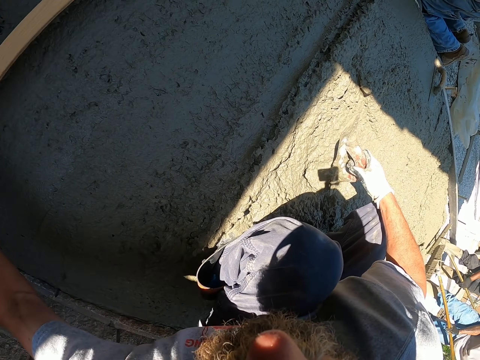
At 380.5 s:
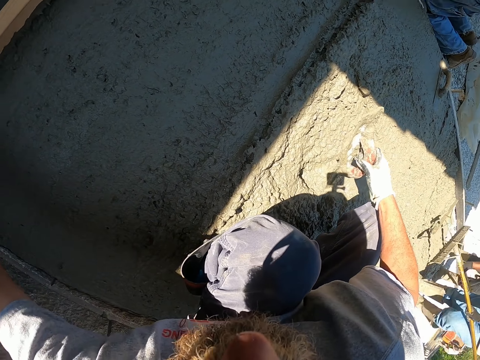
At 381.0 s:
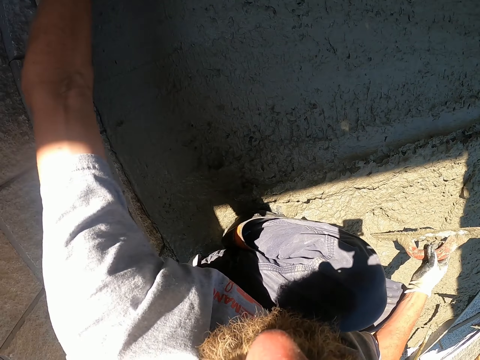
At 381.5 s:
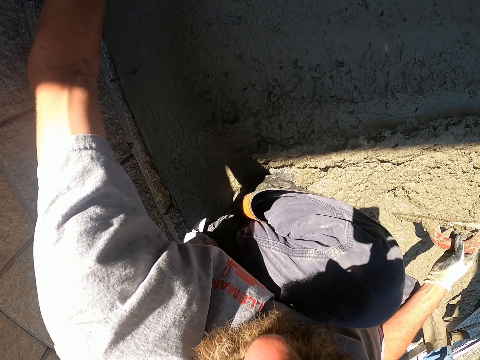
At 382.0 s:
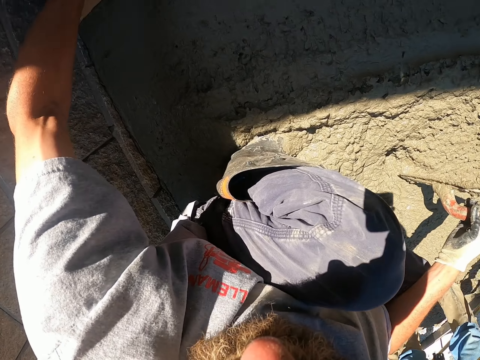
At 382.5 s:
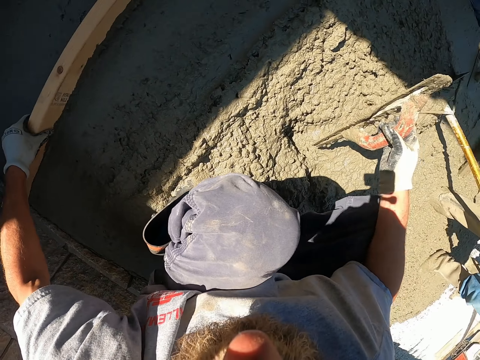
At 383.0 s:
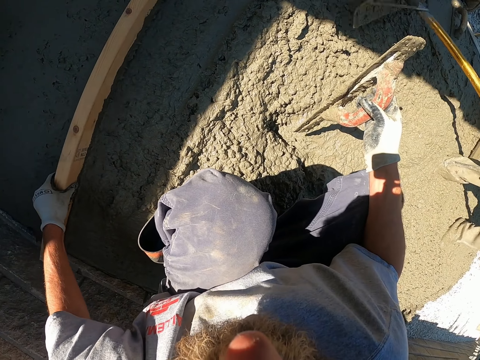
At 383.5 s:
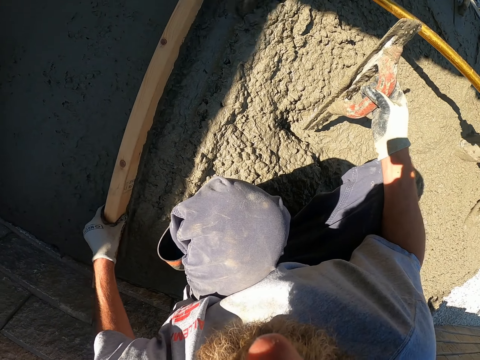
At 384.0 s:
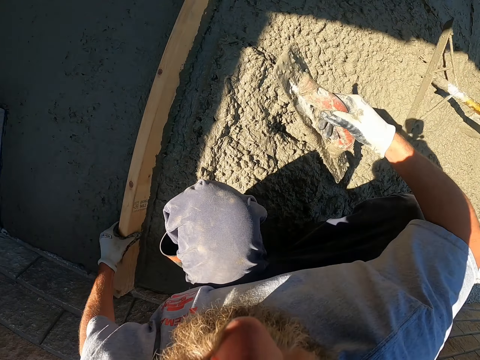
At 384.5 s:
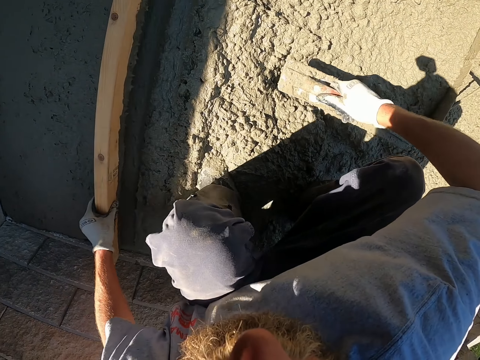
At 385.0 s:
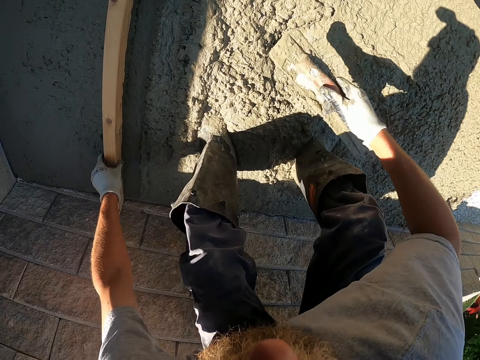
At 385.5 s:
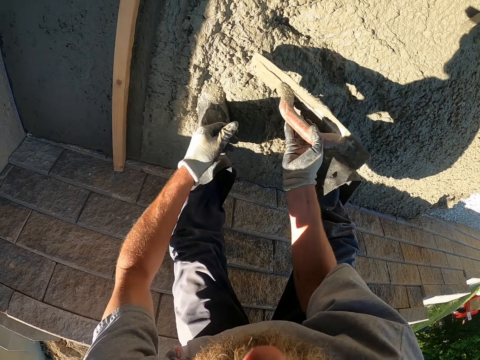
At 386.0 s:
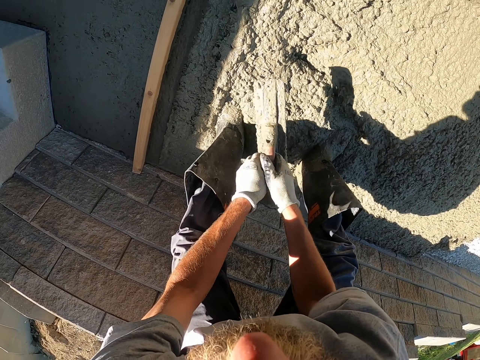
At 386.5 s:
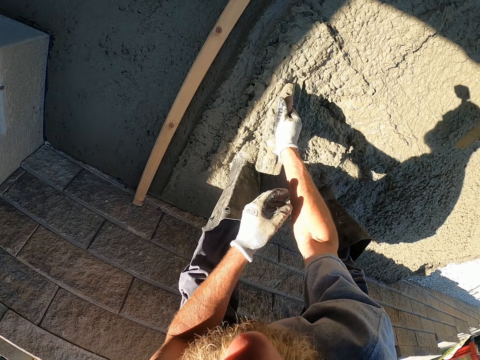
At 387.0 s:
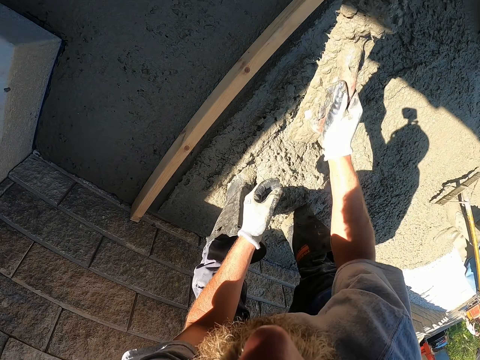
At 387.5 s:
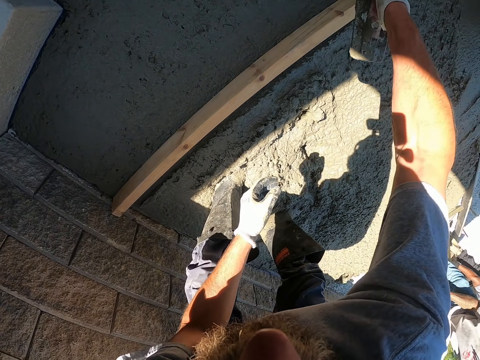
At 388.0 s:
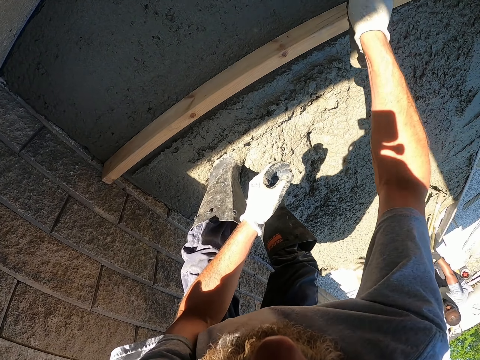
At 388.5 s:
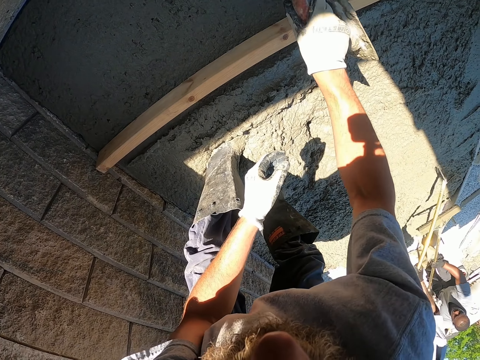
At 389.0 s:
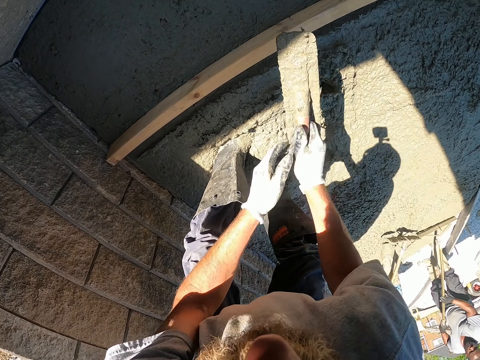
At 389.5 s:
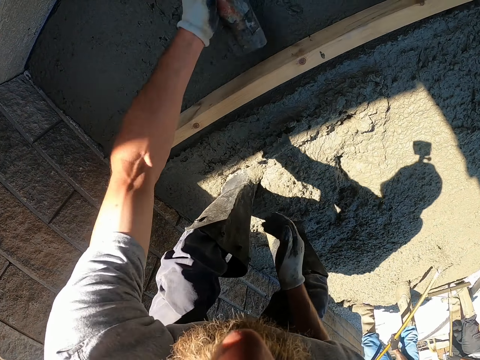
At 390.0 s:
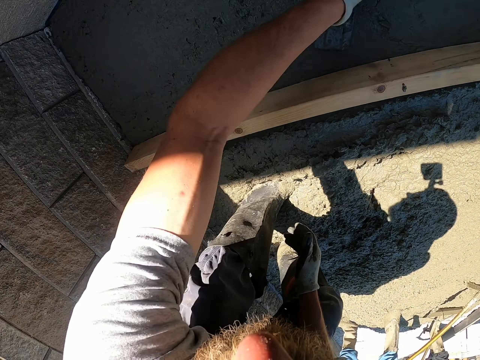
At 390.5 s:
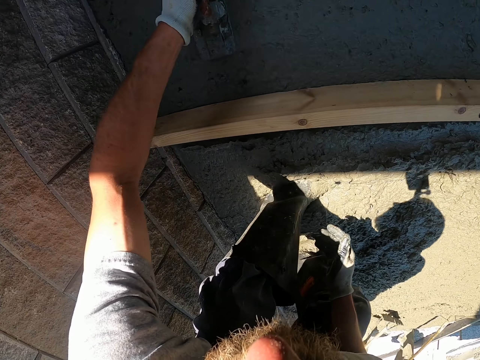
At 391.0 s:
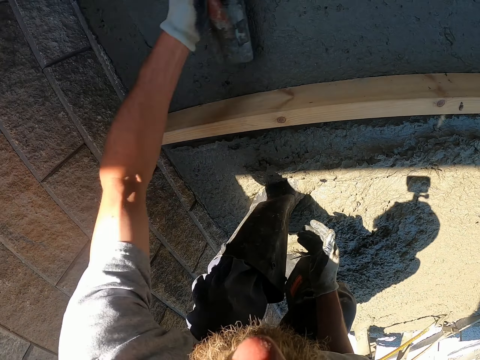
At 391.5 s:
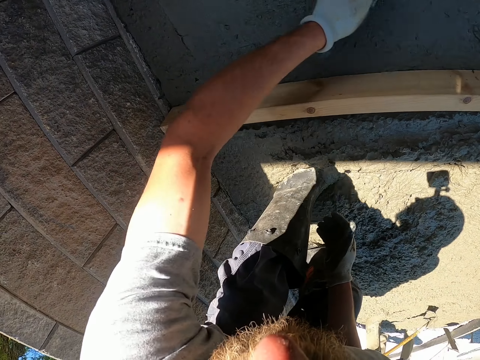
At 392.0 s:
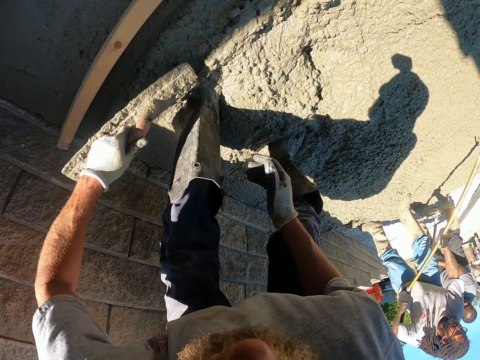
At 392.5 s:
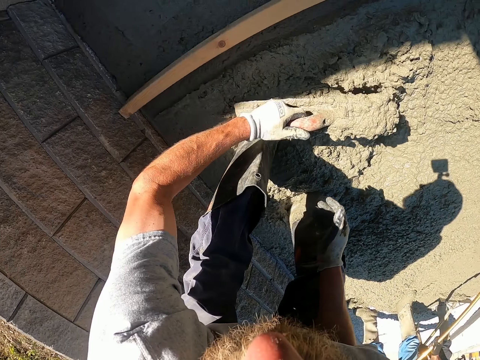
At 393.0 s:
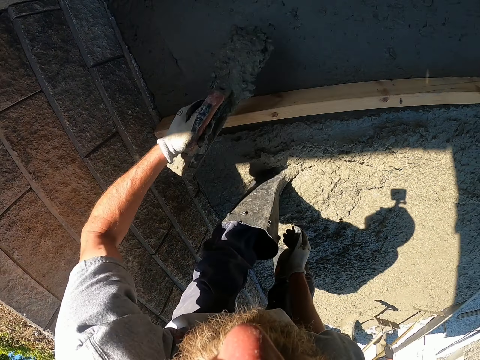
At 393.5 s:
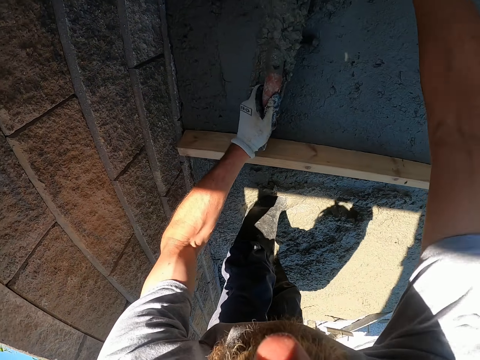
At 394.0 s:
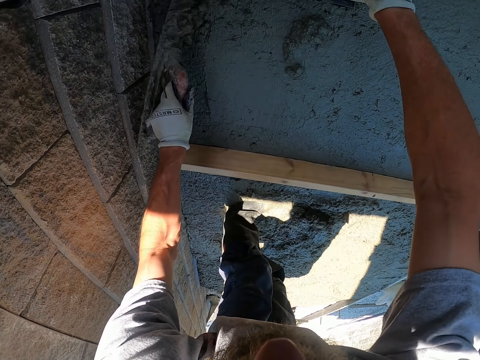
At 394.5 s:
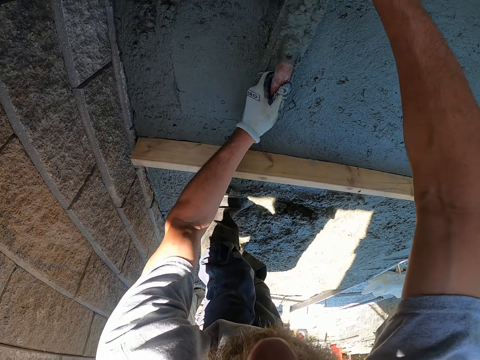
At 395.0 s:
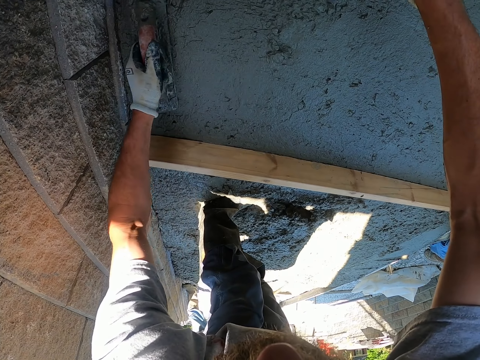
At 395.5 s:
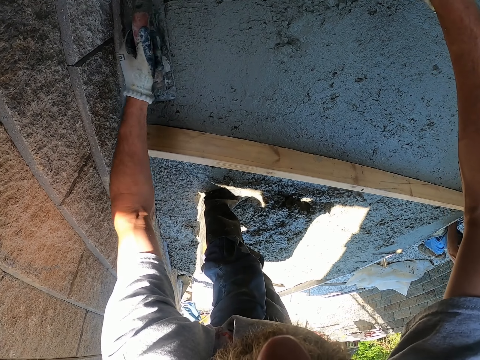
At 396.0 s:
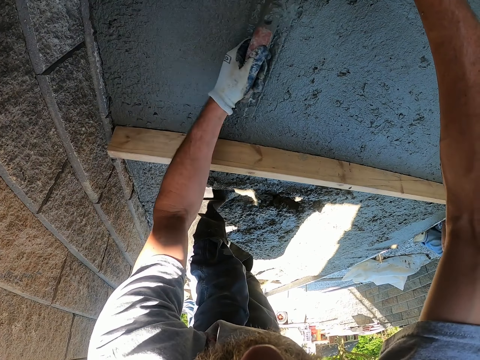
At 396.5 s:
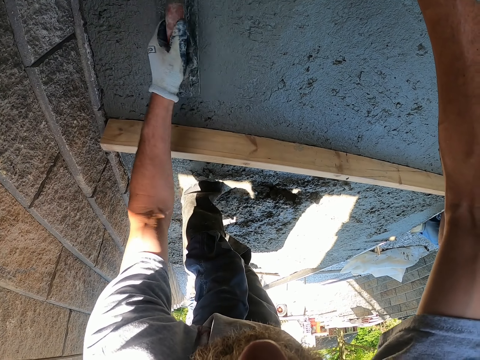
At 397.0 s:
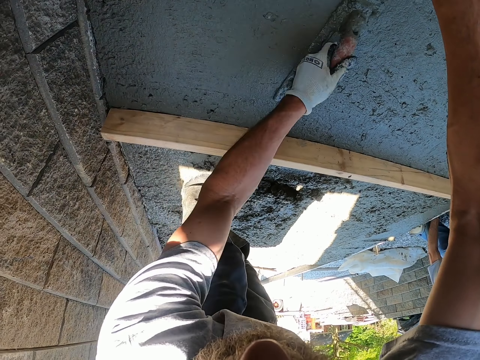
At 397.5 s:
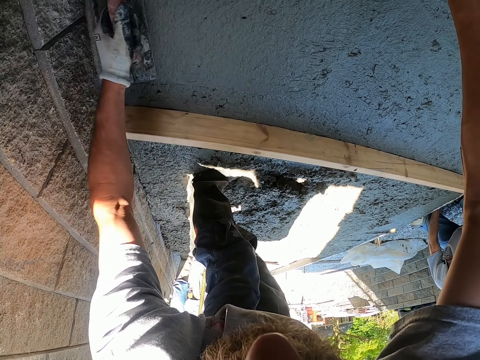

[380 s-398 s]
A person uses a rack to spread the cement. The camera wearer fetches cement using a screed. They spread the cement on the screed. They use the screed to flatten the cement. They fetch the cement with the screed. They spread the cement using the screed. They use the screed to flatten the cement.

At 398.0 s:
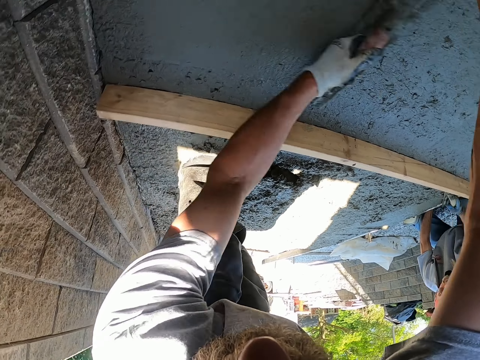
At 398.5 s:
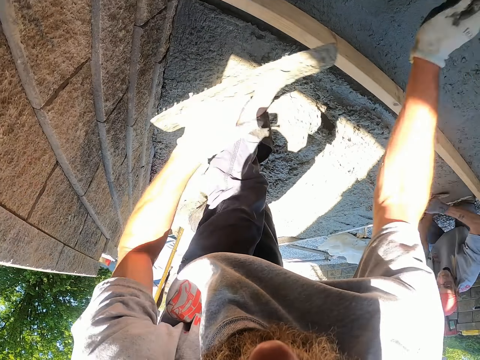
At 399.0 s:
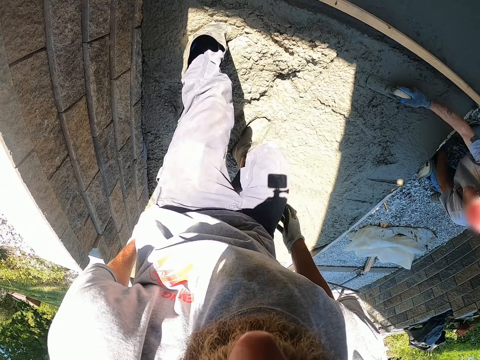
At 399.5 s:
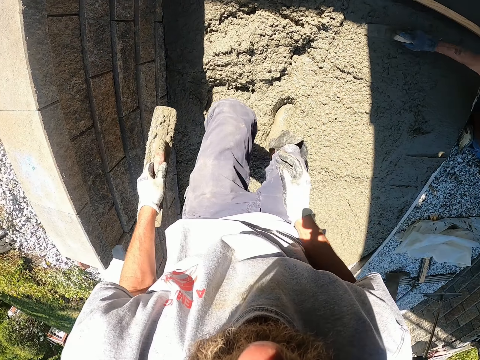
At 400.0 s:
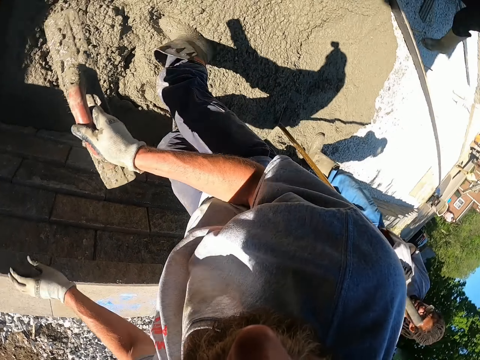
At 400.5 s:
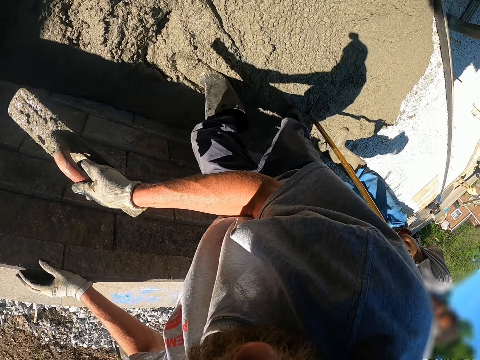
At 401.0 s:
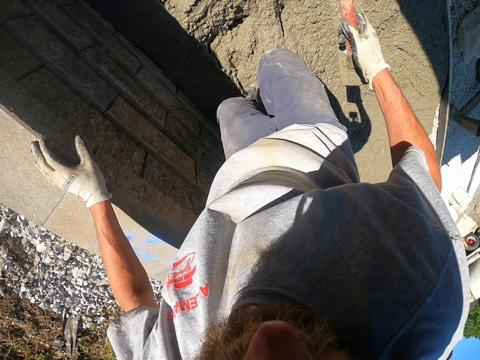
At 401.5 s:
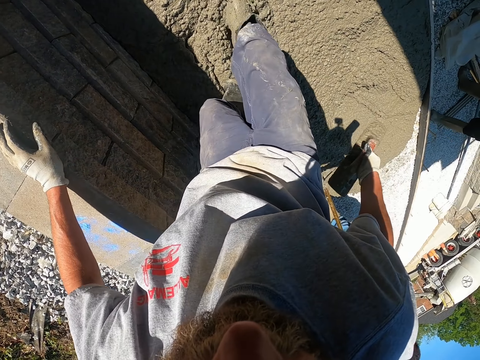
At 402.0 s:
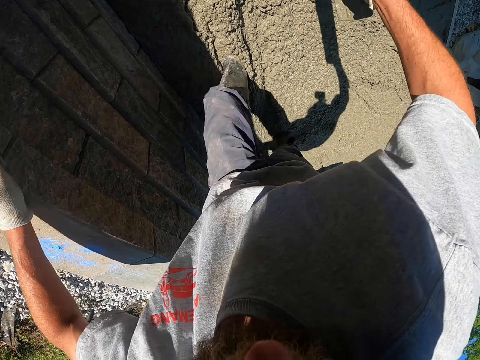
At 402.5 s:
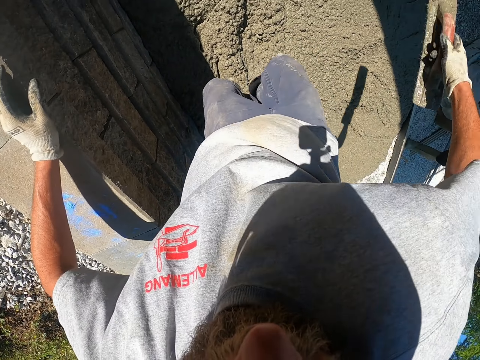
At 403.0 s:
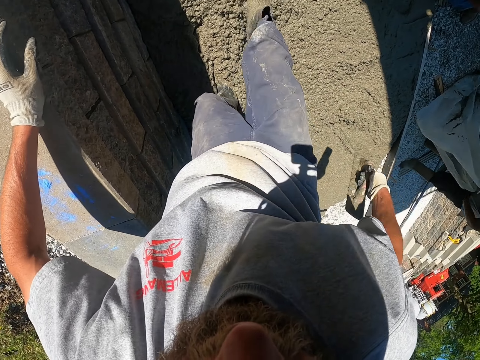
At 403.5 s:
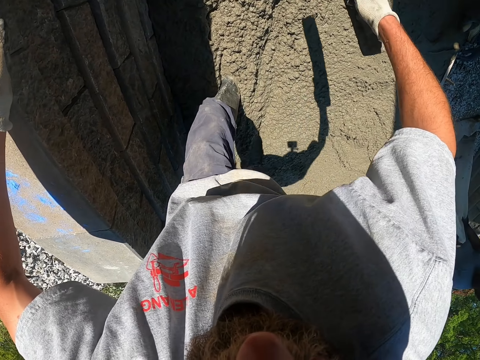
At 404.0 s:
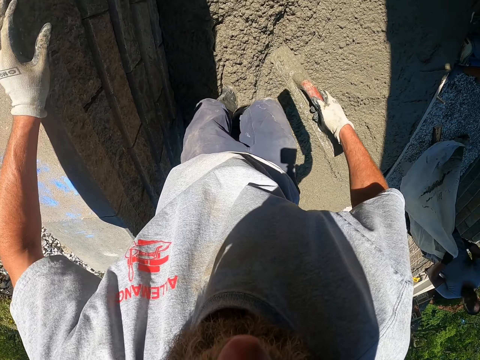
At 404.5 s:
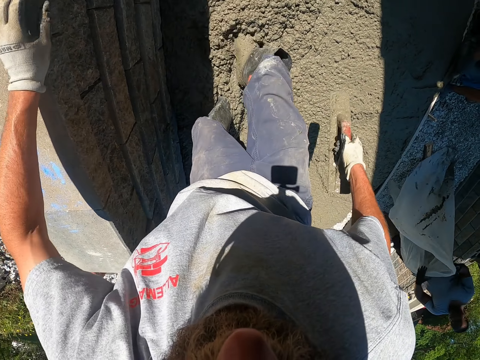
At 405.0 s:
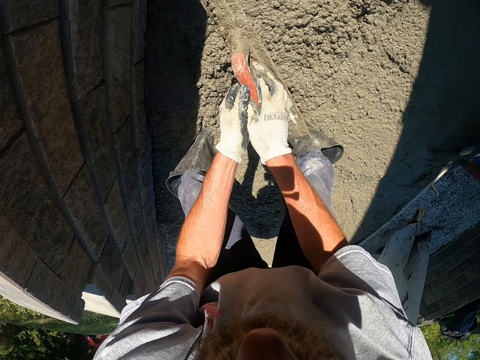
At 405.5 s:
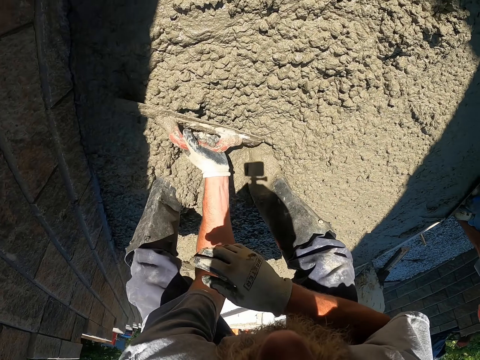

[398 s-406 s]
The camera wearer spreads the concrete using his leg. He pushes the cement with his right foot. He spreads the cement using the screed.
